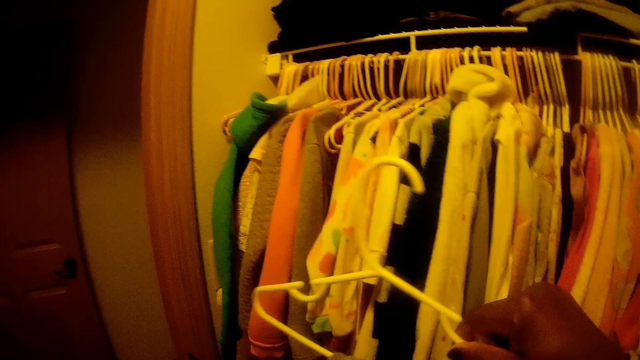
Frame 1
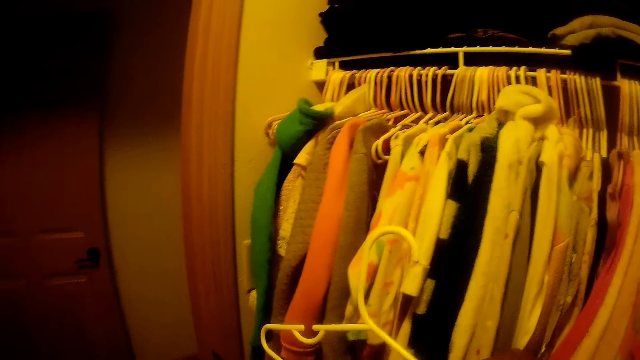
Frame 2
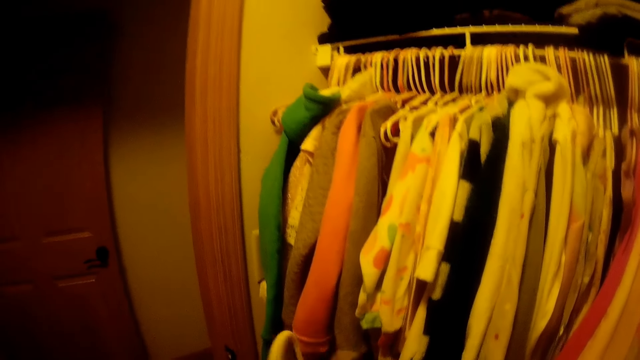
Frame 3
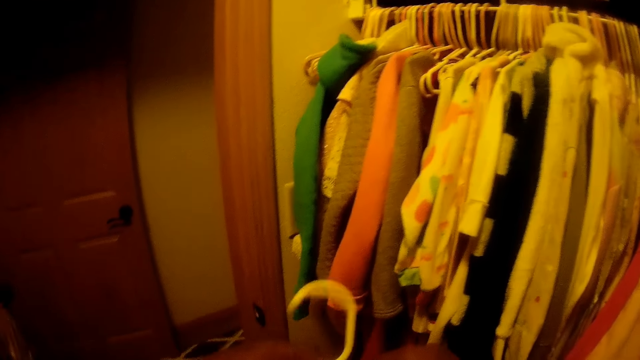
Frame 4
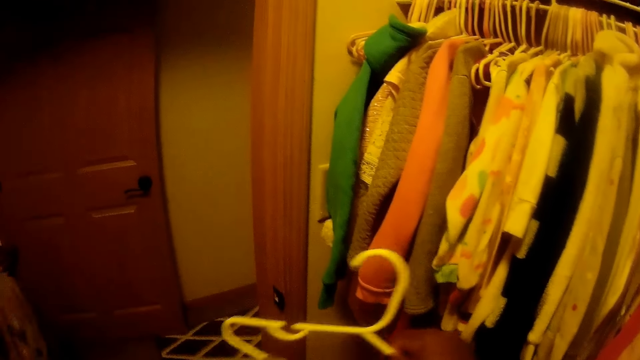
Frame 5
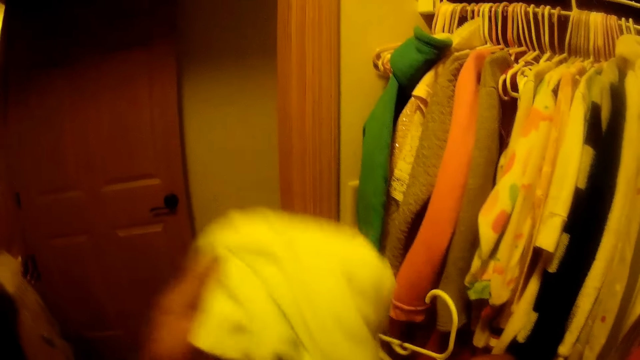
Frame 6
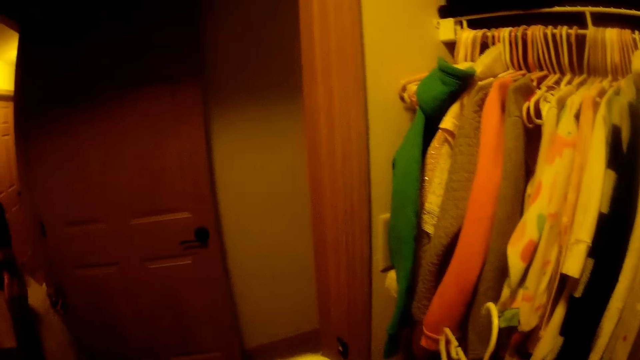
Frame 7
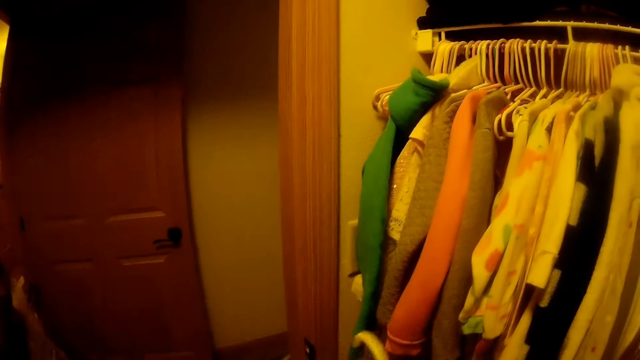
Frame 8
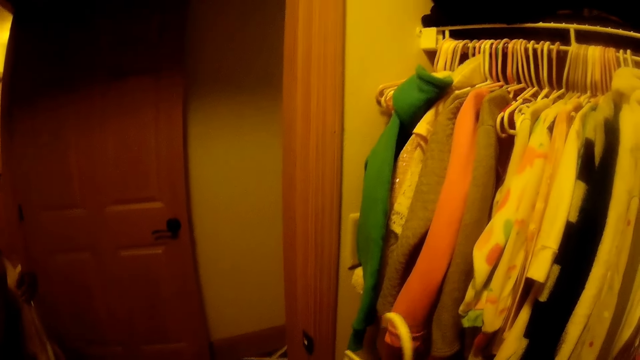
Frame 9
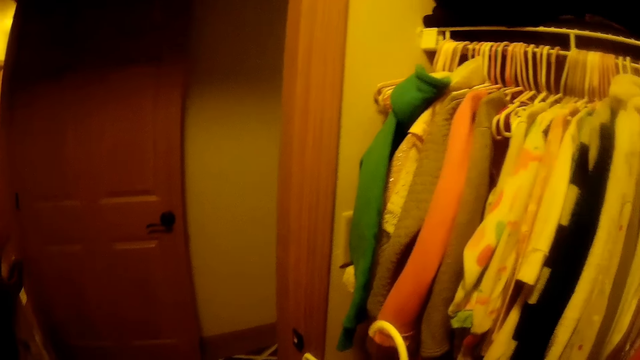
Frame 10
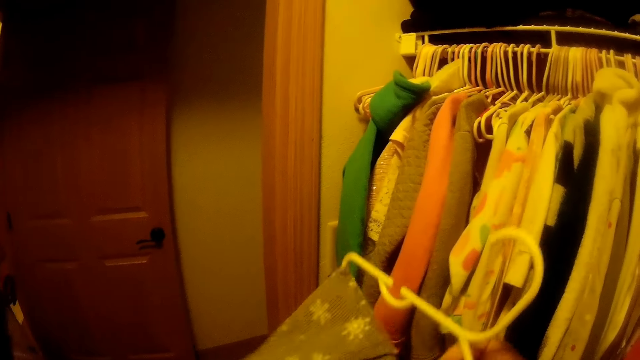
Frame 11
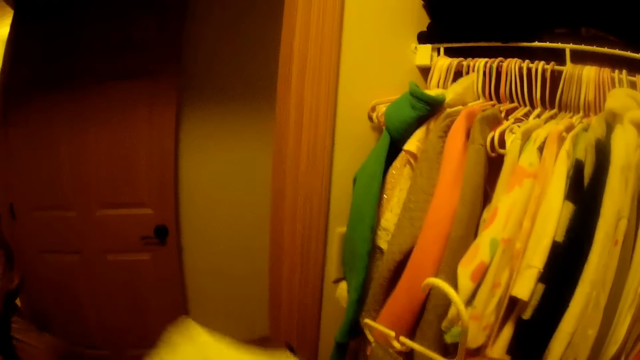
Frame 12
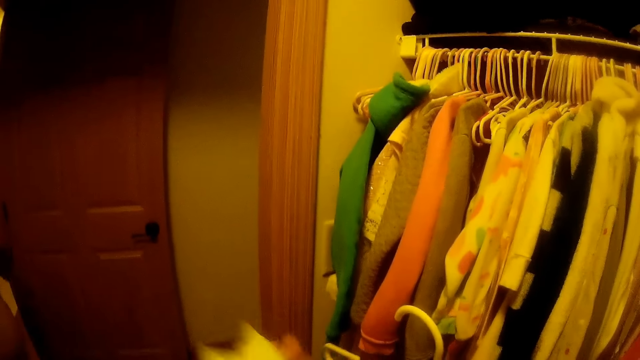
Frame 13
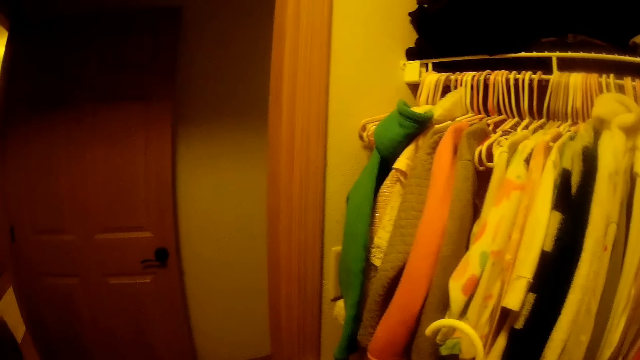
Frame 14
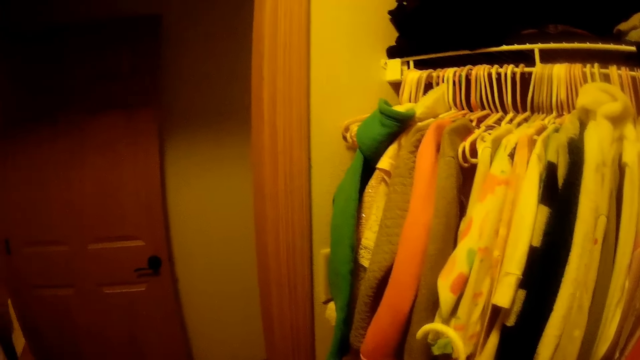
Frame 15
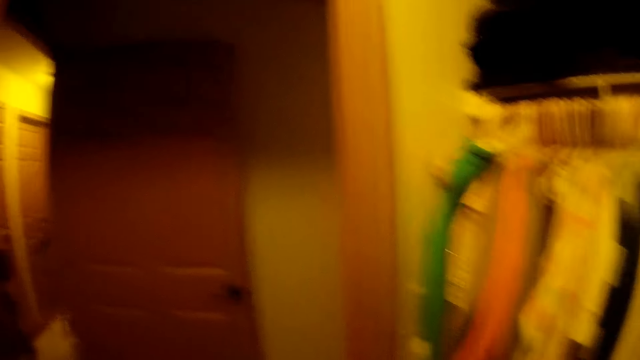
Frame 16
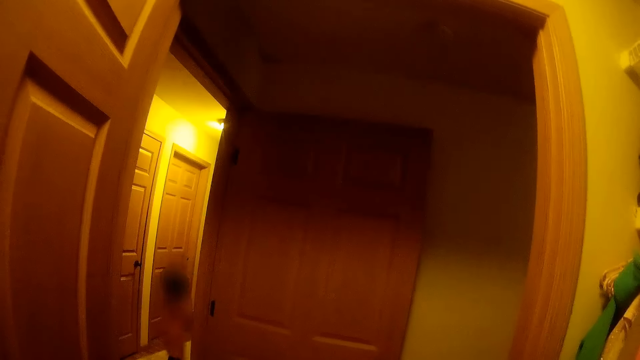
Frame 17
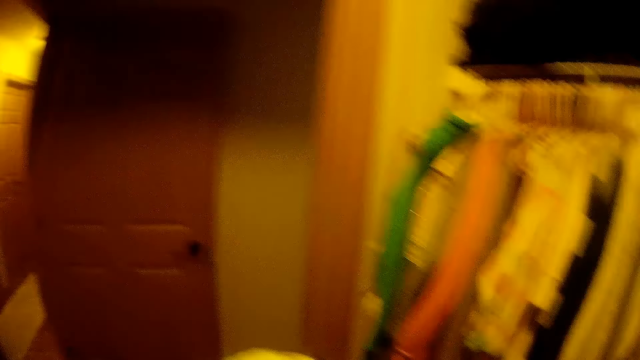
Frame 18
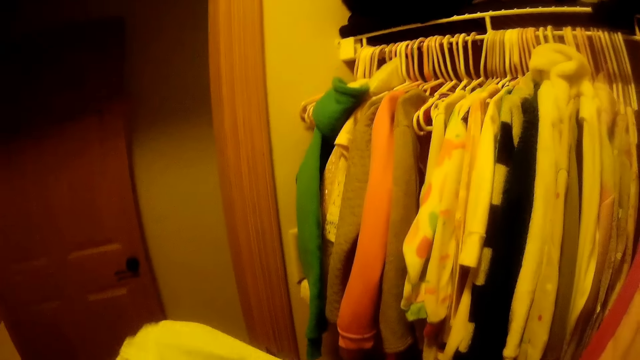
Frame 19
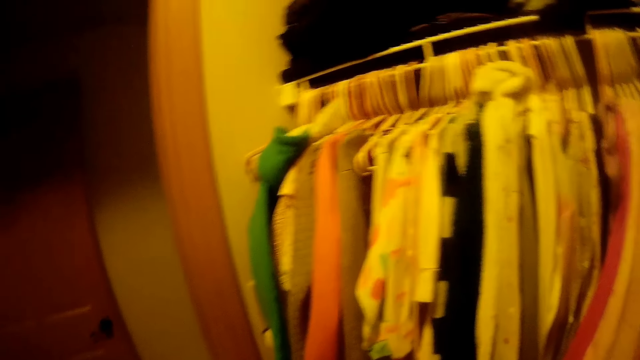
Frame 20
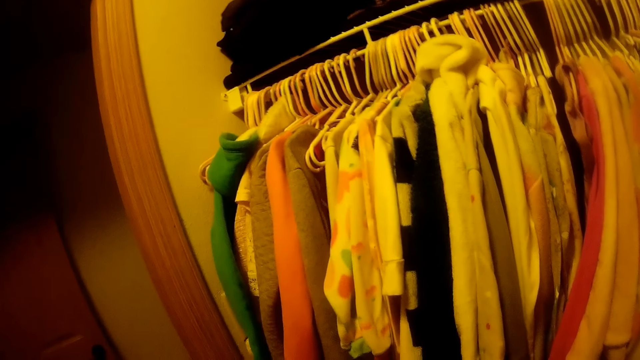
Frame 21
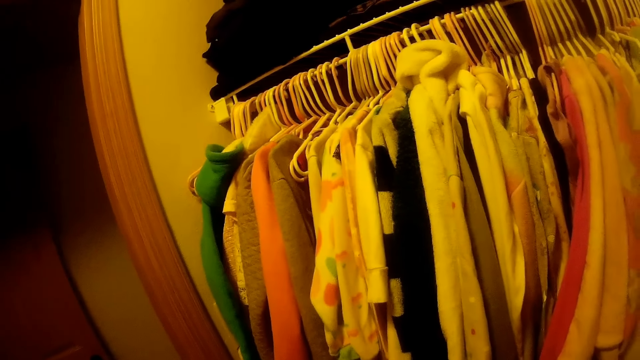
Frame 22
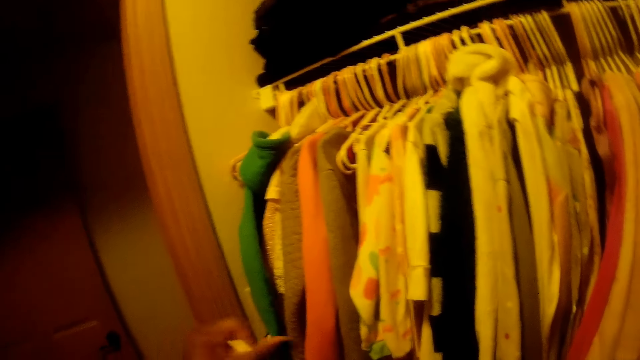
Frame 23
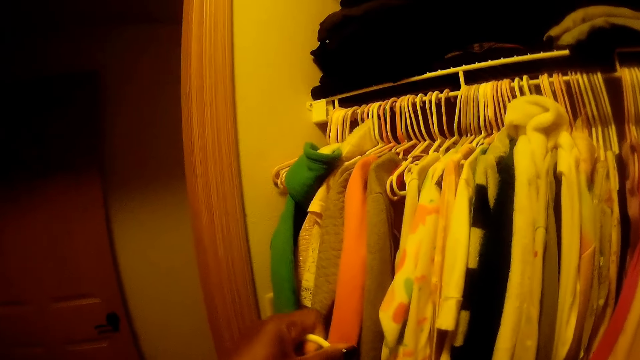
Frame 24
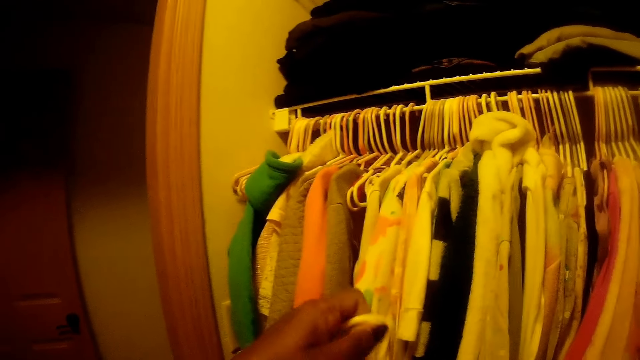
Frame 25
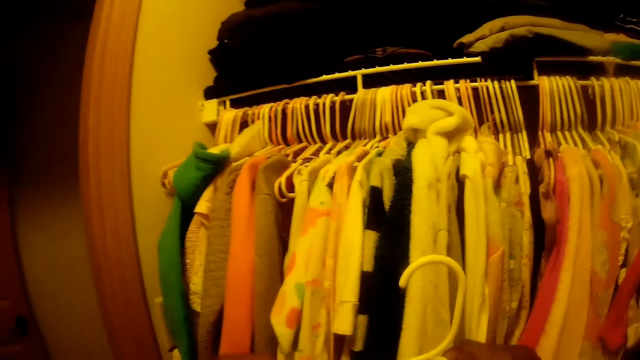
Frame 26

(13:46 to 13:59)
The camera wearer holds a hanger with a hand. They hang a cloth on the hanger with both hands. They turn the hanger. They throw up the cloth with a hand. They put the cloth on the hanger. A girl runs in a hallway.

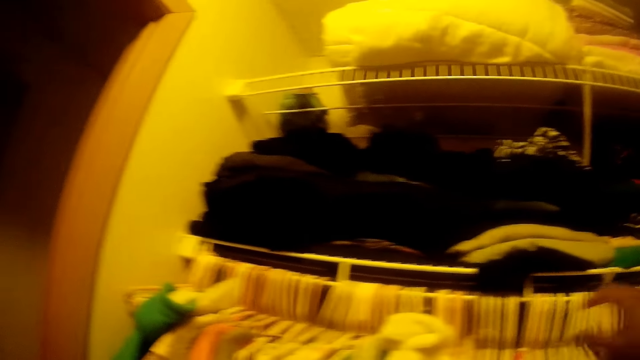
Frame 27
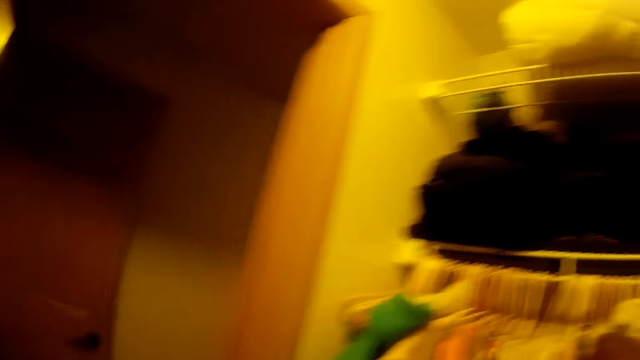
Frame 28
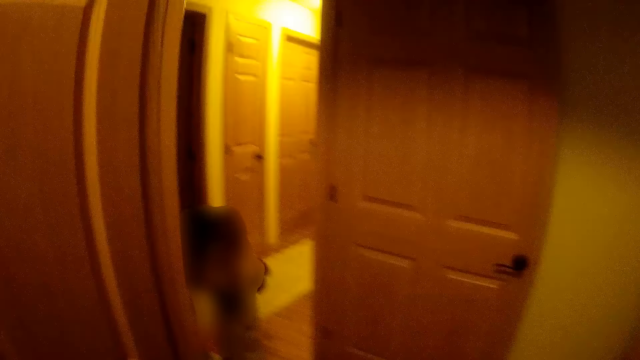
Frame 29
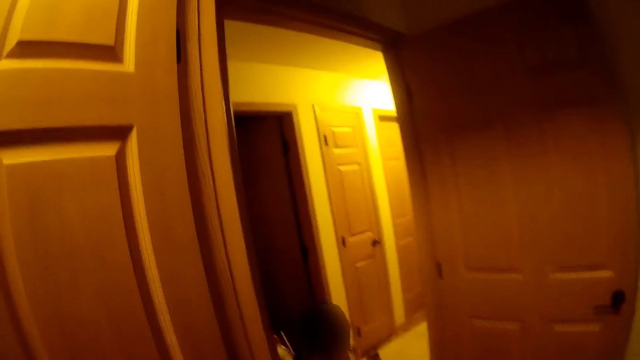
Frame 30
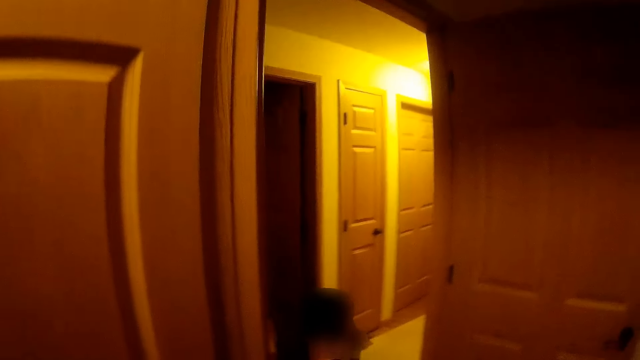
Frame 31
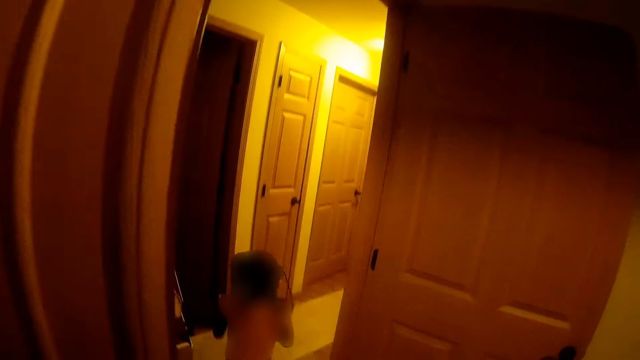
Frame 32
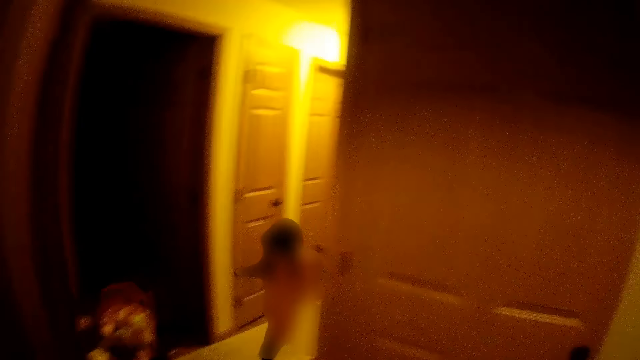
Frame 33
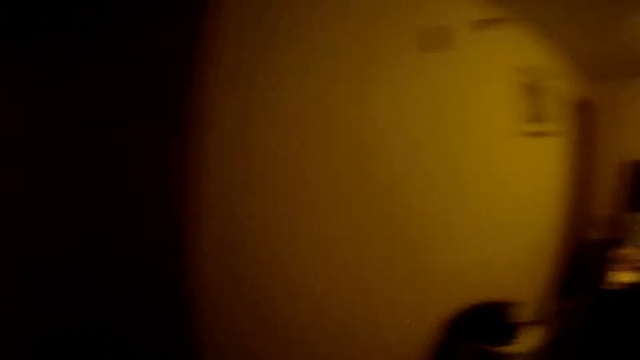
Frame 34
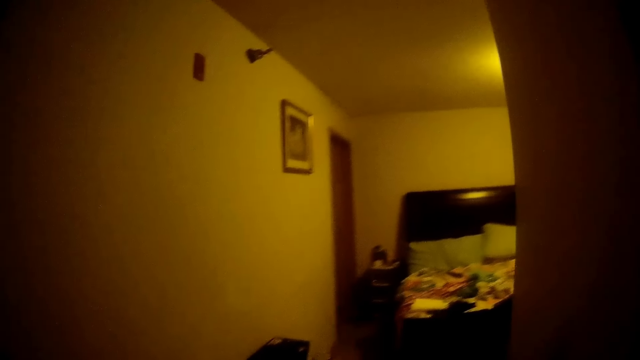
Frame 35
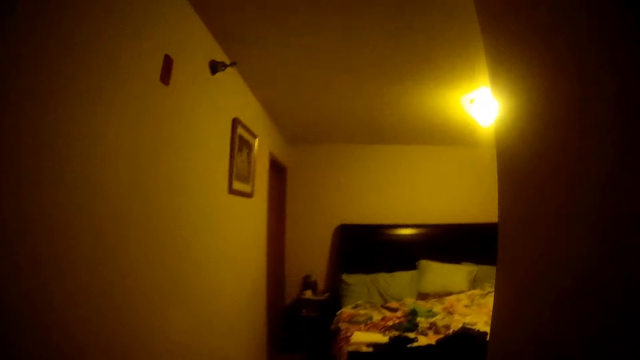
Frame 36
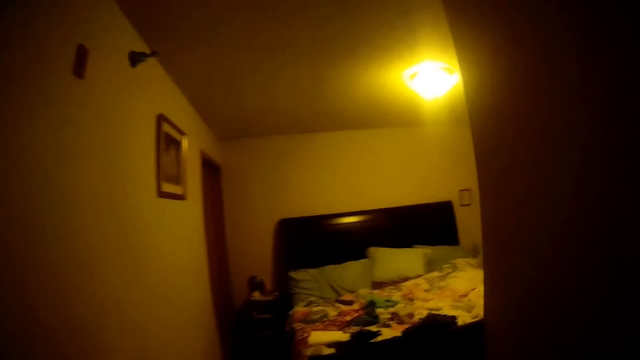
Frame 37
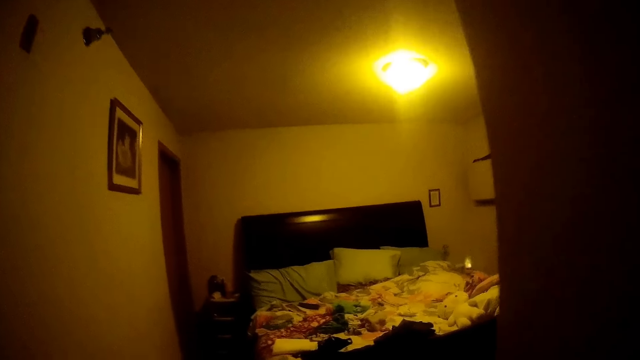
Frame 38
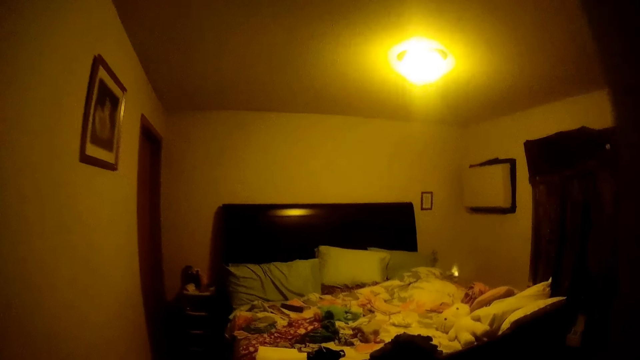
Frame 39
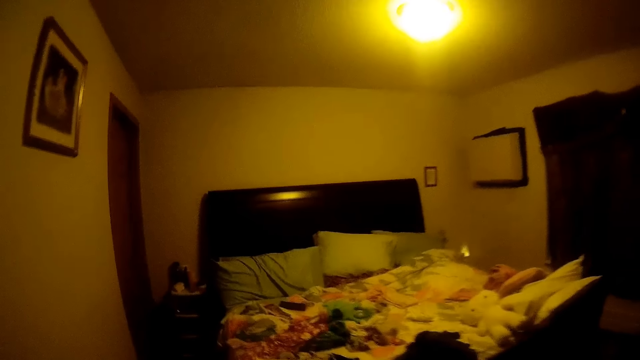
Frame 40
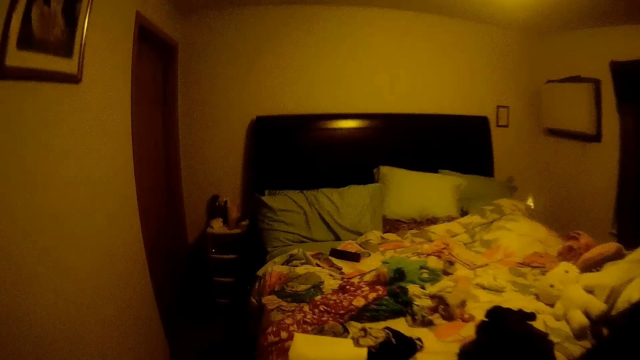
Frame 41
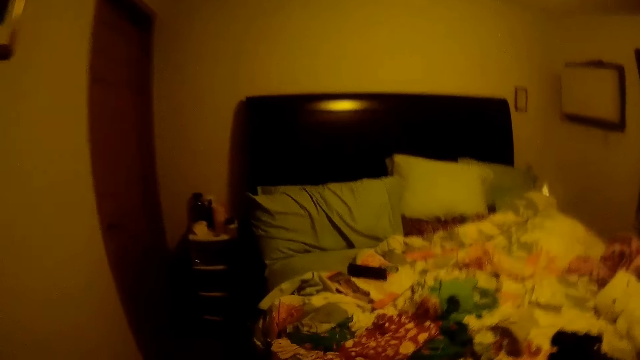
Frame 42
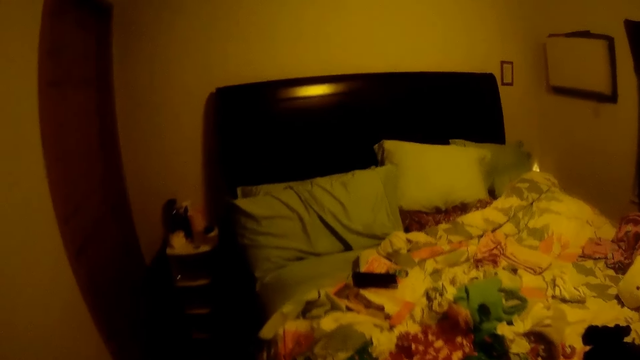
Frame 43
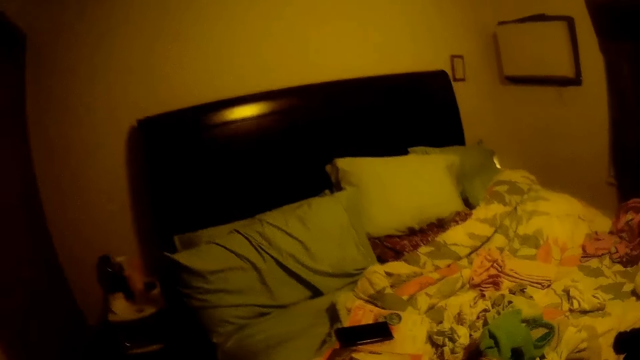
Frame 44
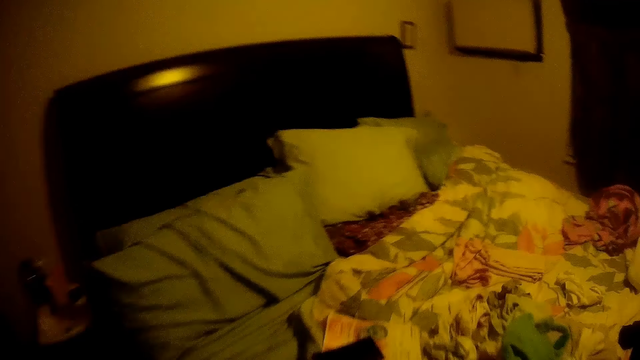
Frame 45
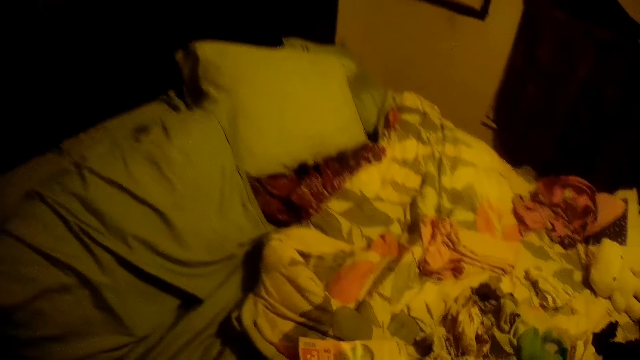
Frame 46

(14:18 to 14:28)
The camera wearer interacts with a girl. The girl runs in a hallway. The camera wearer walks into a bedroom.
